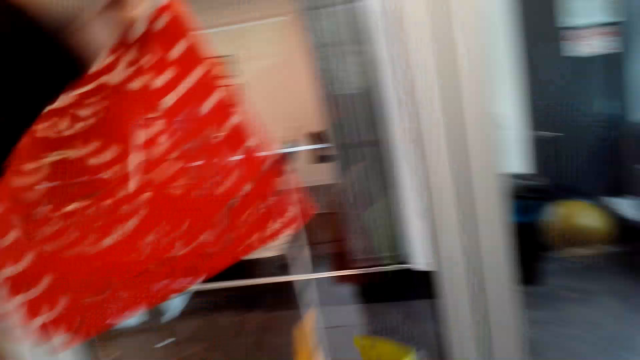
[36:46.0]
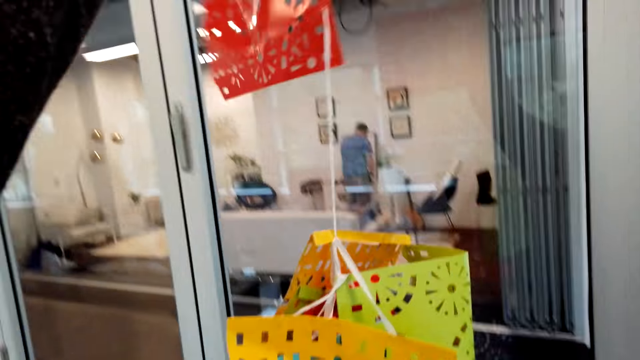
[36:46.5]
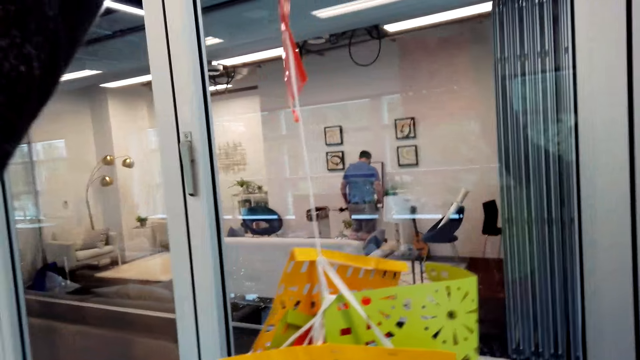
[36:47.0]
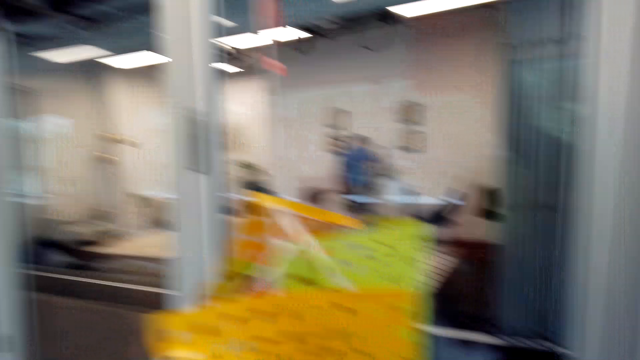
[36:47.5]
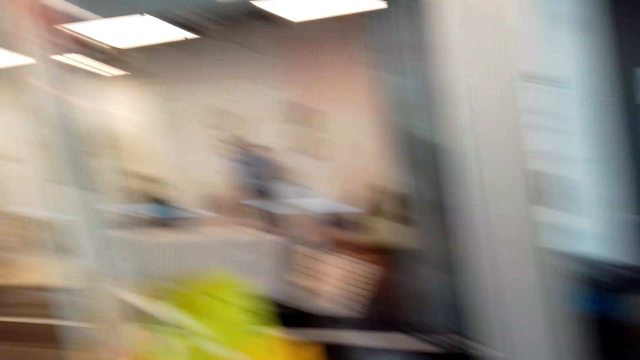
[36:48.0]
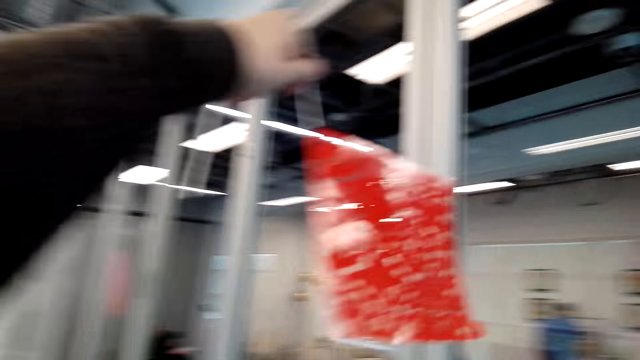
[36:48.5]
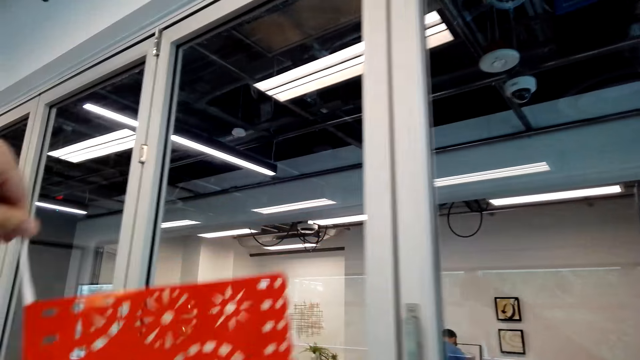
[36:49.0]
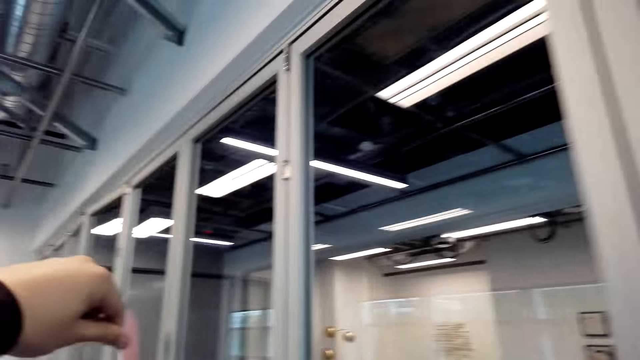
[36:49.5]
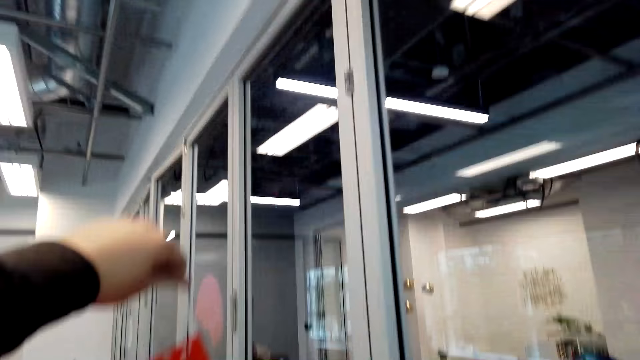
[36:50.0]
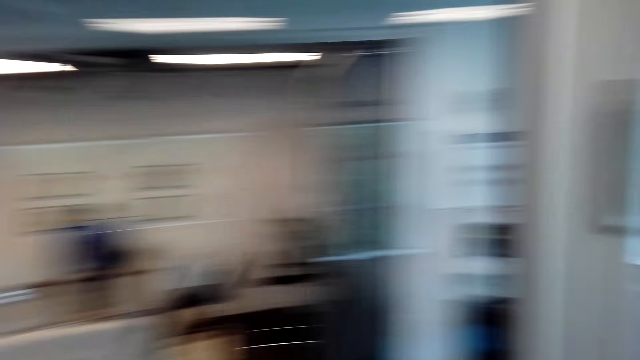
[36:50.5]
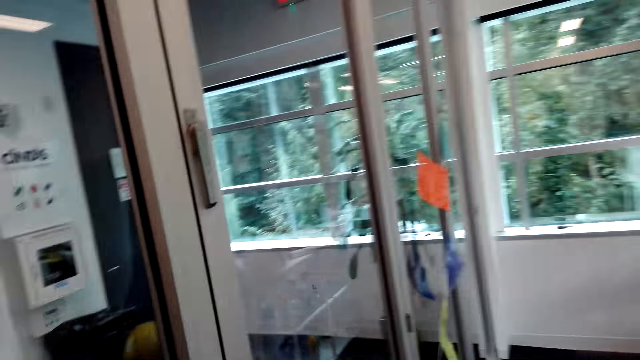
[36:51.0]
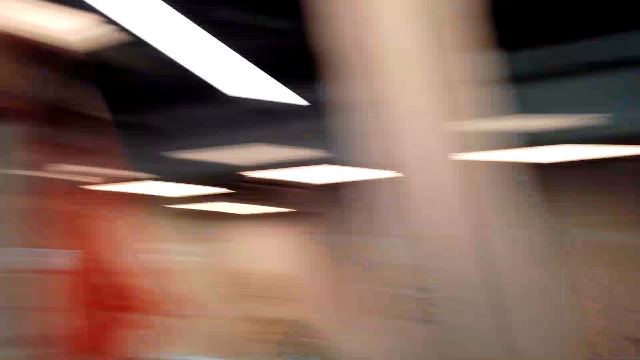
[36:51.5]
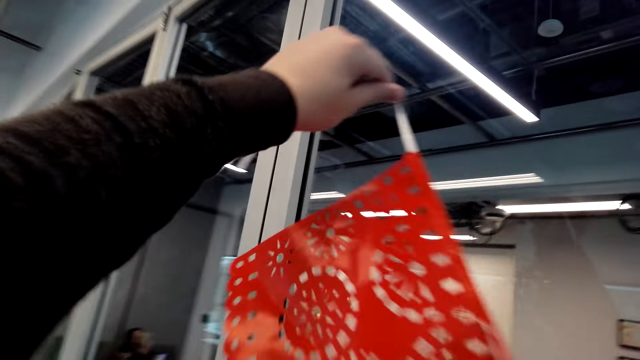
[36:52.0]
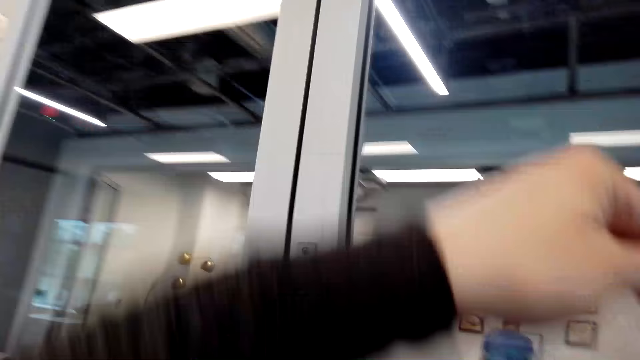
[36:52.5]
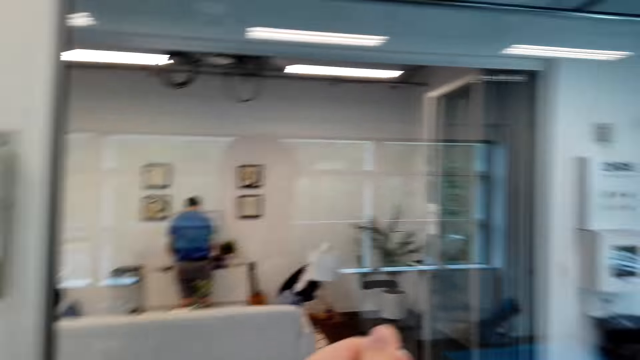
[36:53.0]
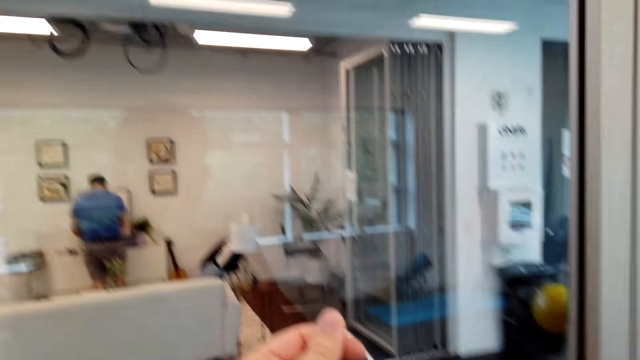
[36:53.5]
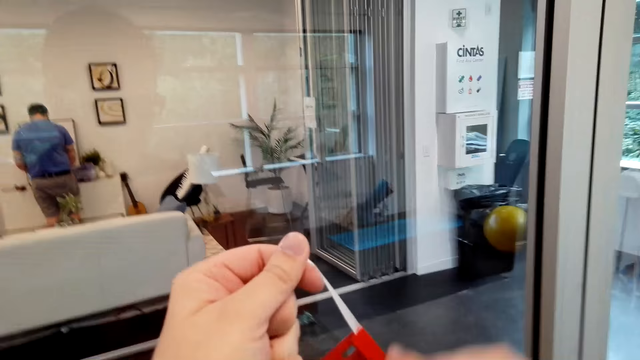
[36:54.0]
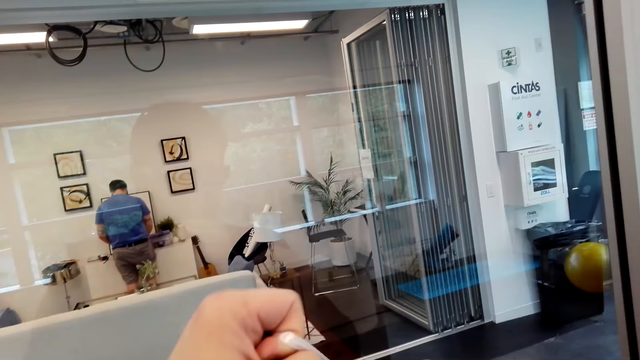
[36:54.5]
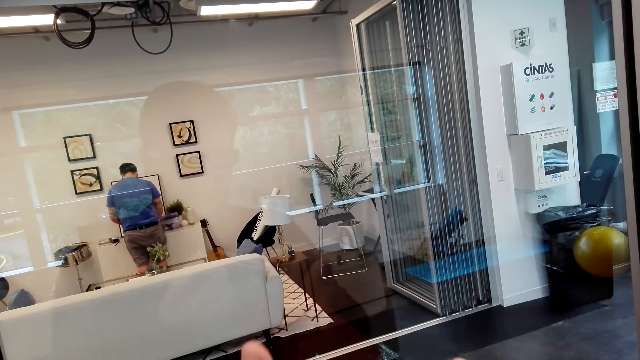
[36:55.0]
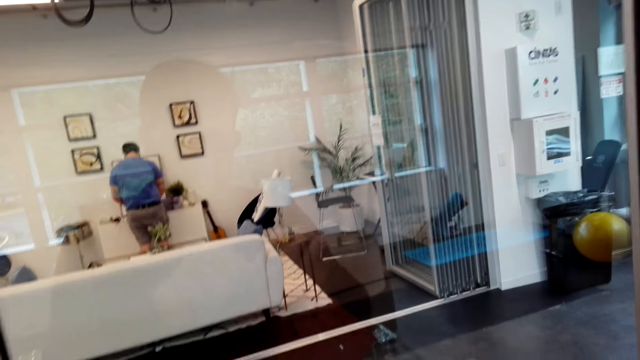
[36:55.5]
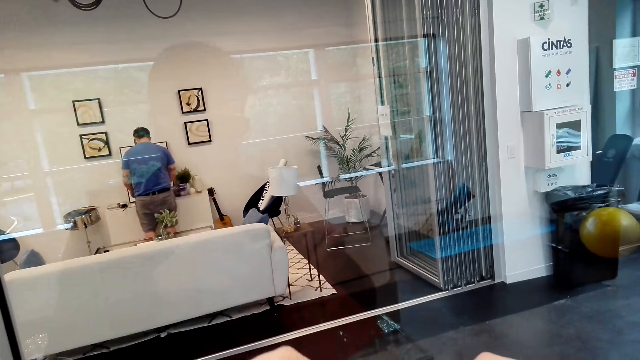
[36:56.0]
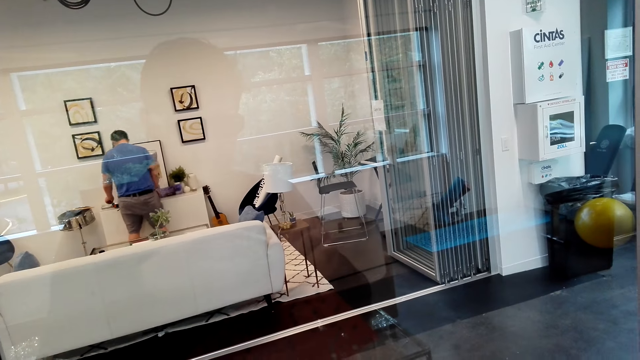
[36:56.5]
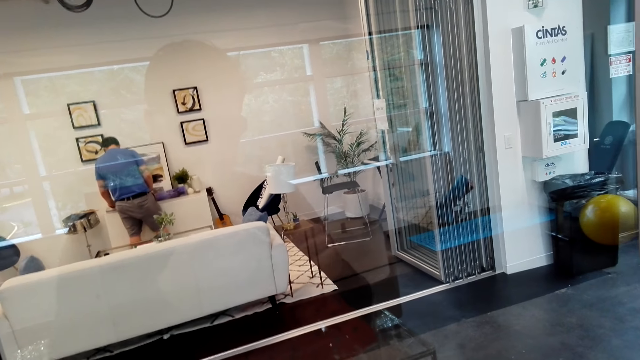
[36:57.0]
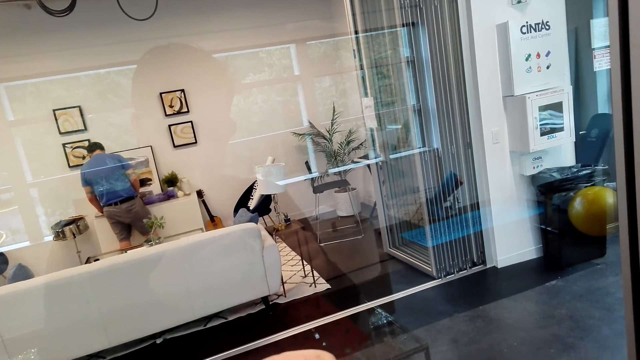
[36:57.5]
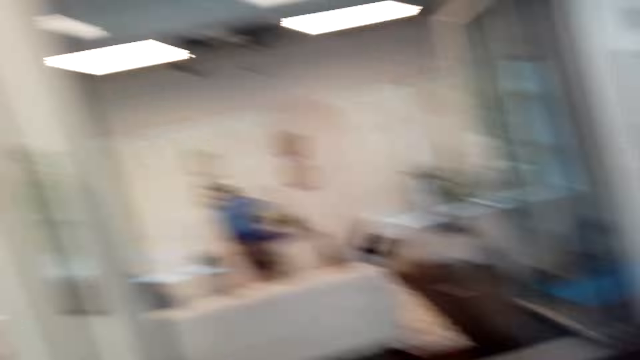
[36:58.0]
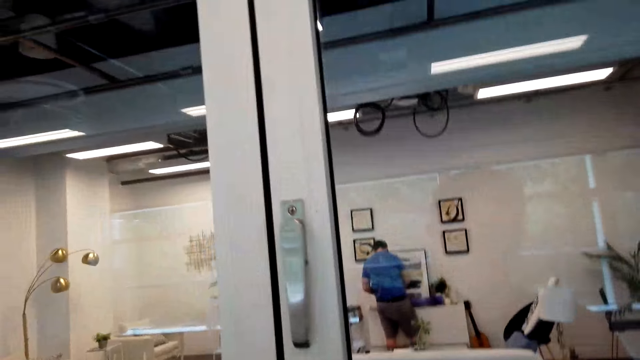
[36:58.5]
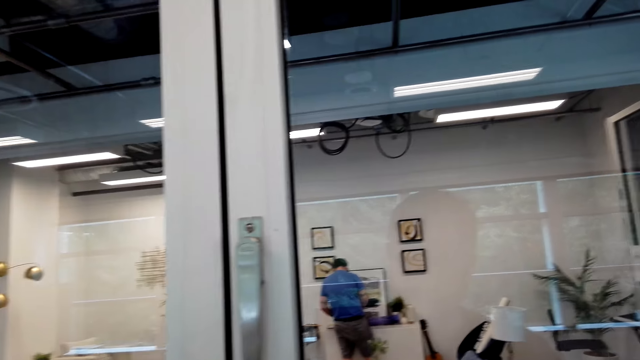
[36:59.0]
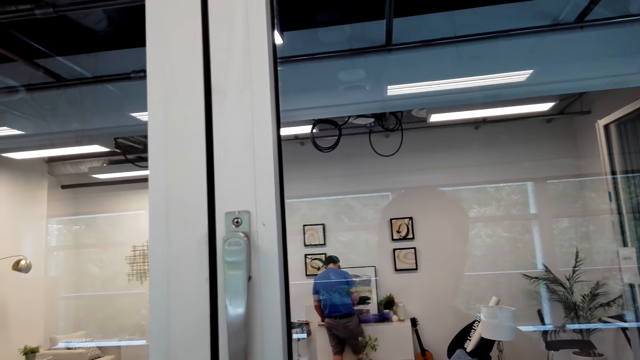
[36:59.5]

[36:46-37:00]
The camera wearer looks around and walks around. They pull a string on the deco papers. They adjust the decoration rope. A person does something.

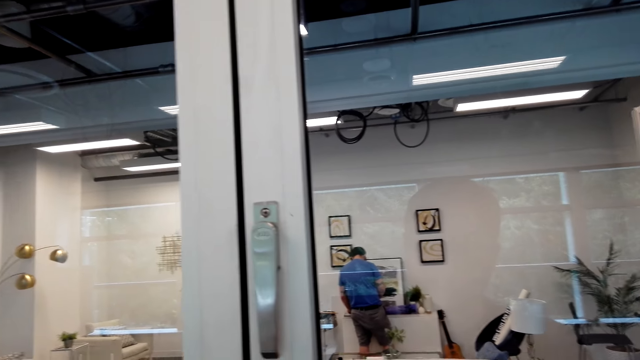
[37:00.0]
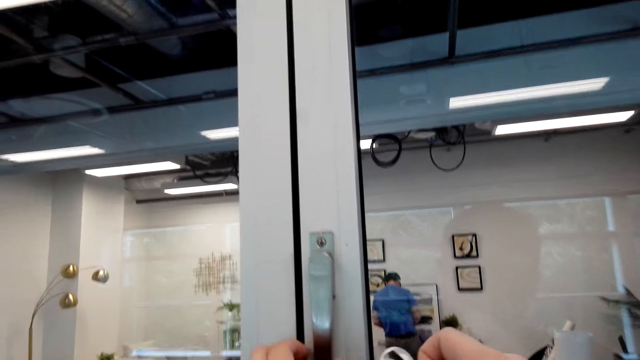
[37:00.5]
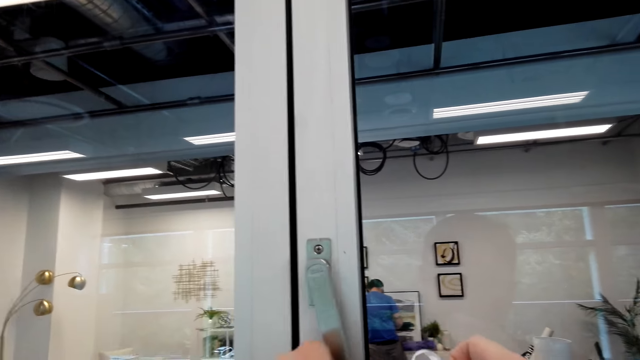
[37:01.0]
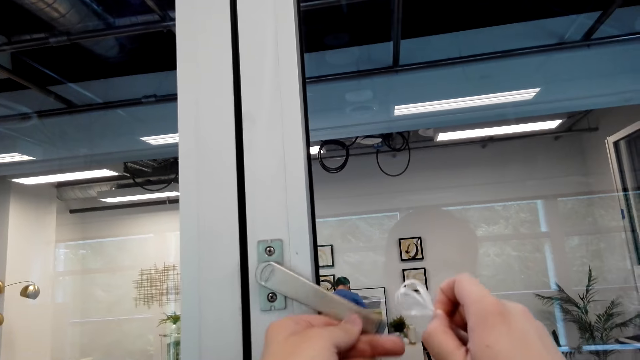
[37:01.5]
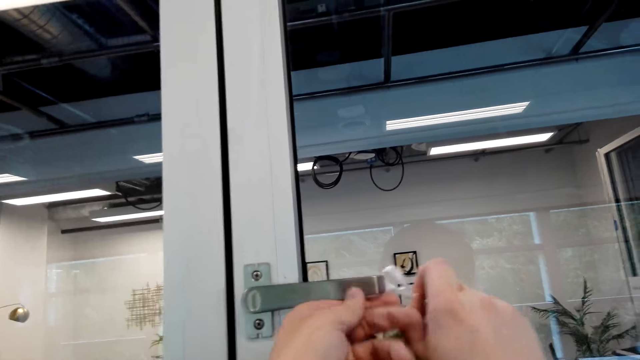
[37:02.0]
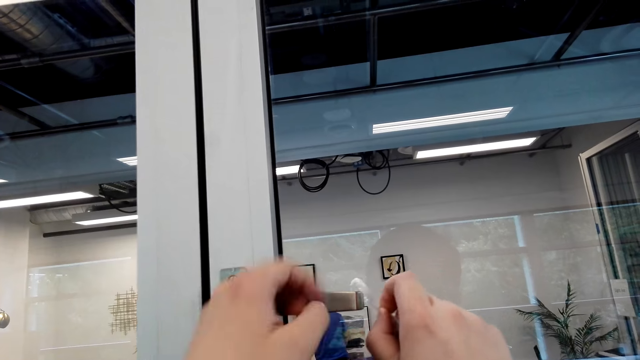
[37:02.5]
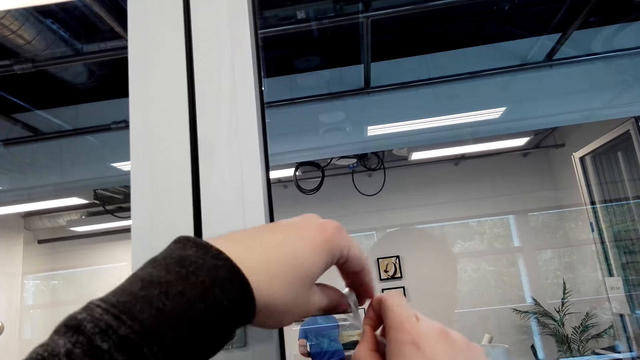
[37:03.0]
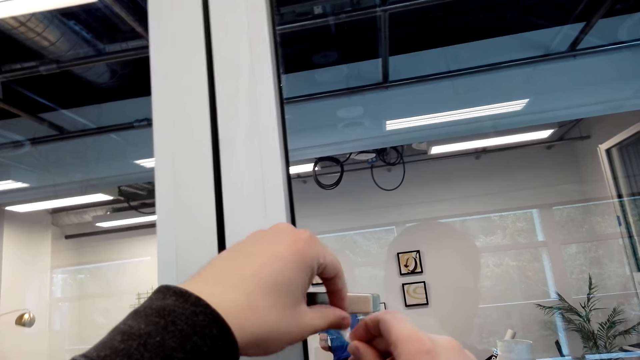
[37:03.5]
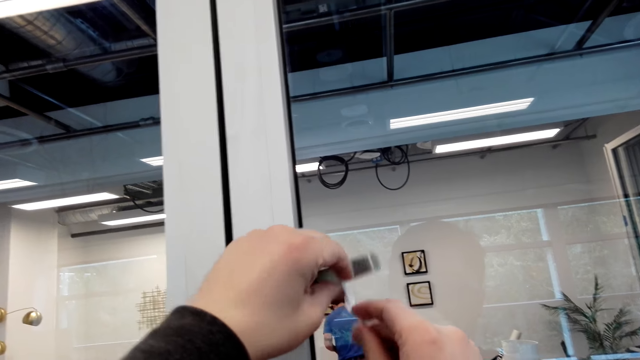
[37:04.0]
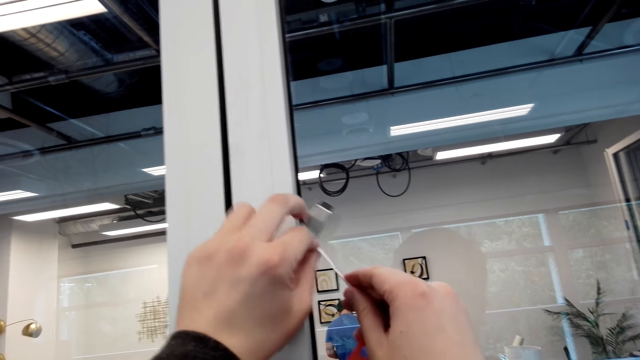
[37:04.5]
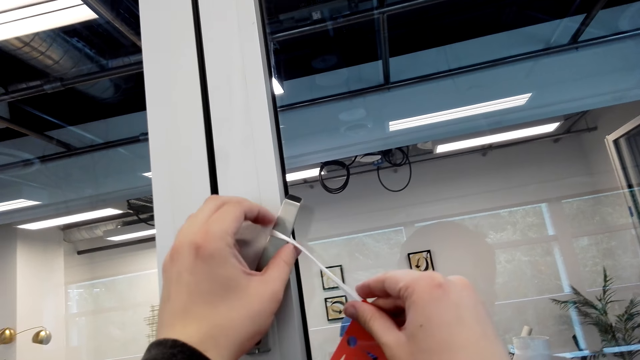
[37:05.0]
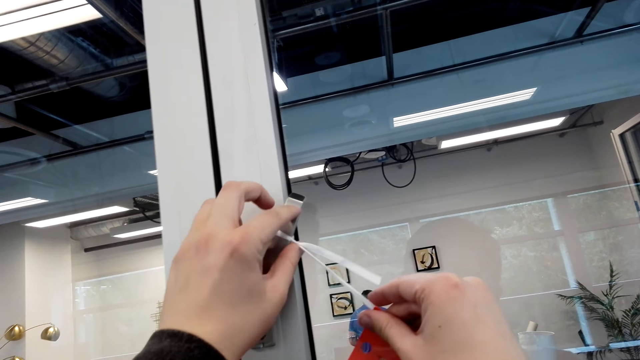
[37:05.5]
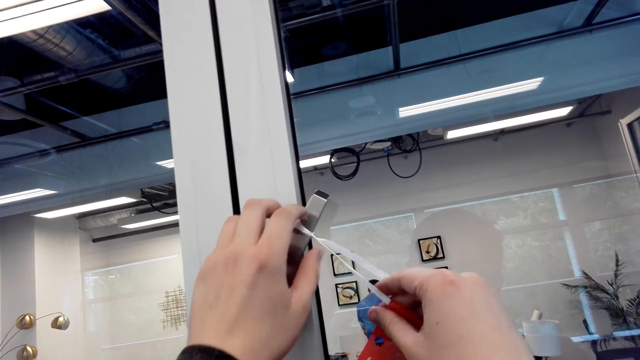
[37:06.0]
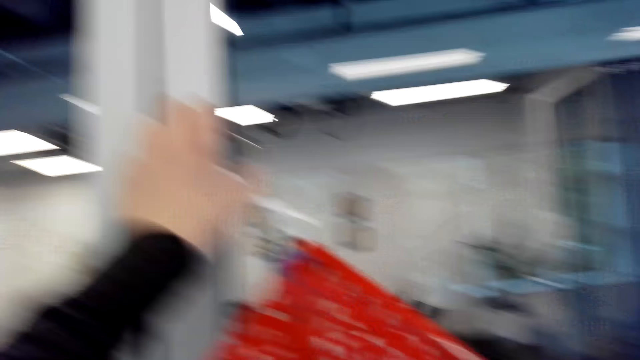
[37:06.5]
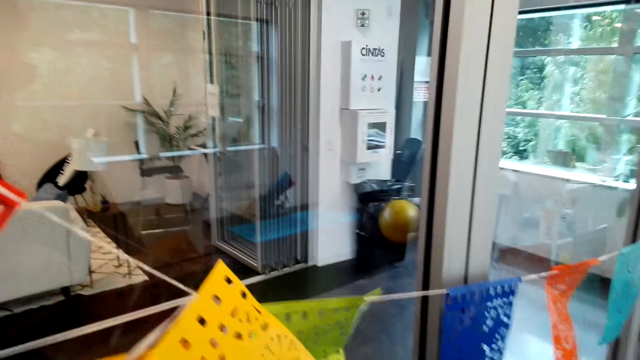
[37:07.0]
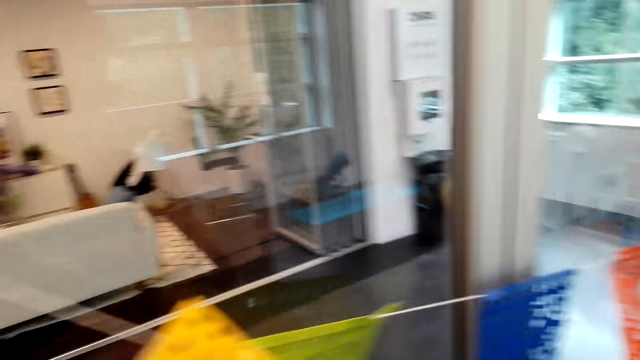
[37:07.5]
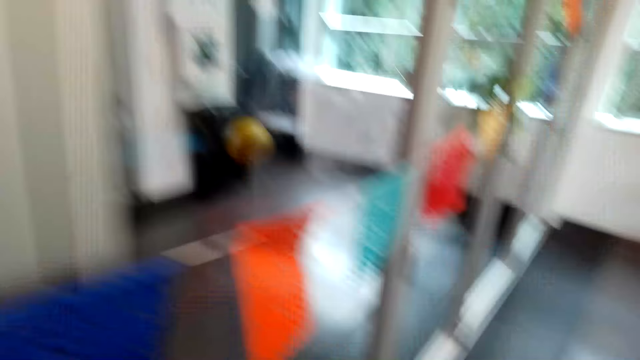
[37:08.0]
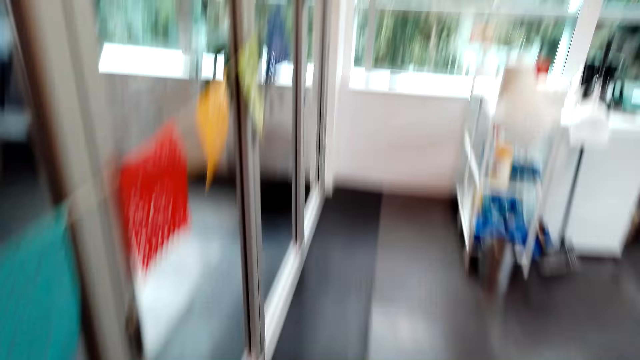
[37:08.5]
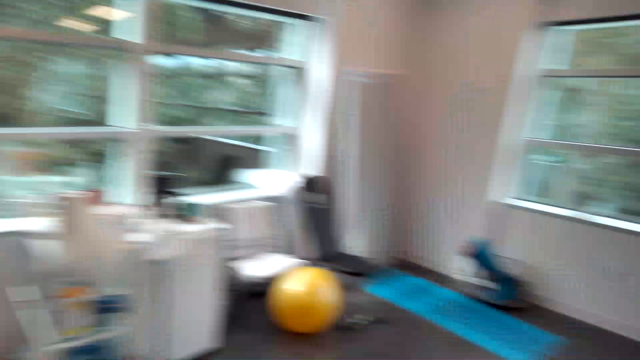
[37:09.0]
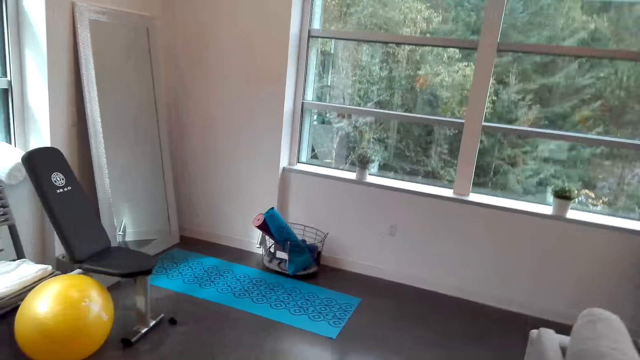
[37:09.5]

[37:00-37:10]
The camera wearer adjusts the door knob. They hang a string on the doorknob. They tie a rope on the door knob. They hug the deco. They look around.
